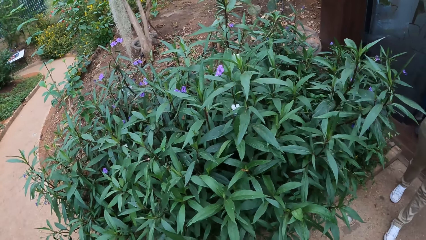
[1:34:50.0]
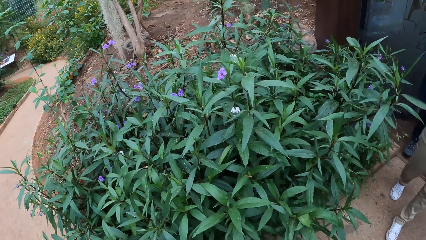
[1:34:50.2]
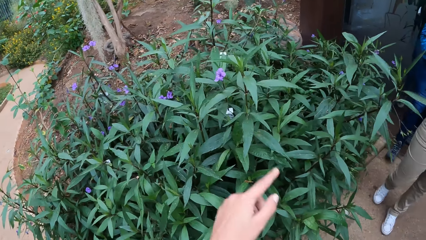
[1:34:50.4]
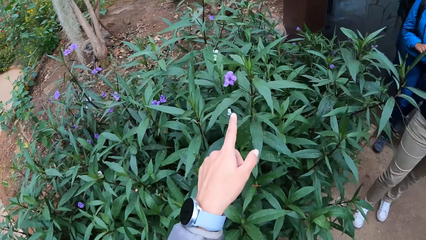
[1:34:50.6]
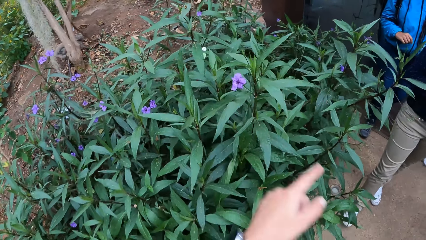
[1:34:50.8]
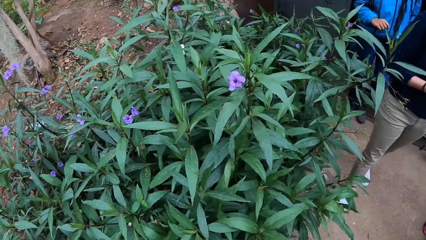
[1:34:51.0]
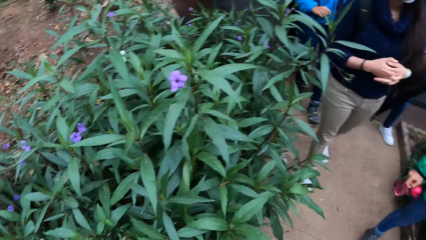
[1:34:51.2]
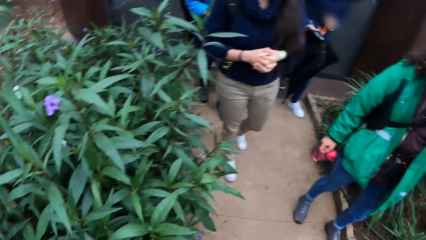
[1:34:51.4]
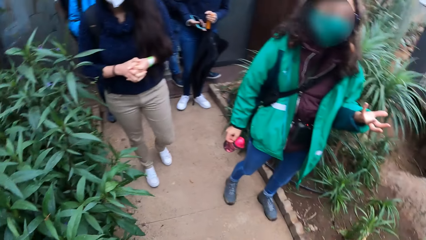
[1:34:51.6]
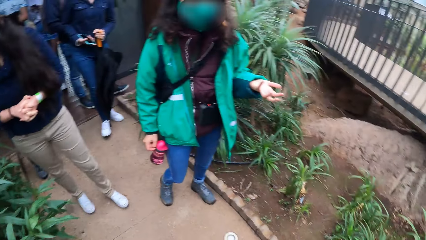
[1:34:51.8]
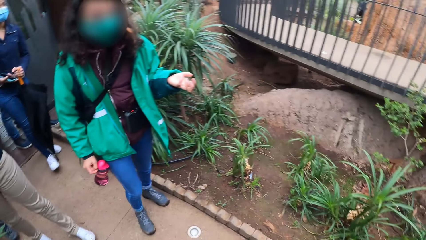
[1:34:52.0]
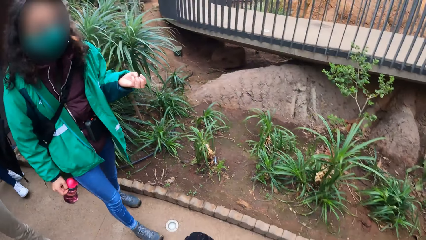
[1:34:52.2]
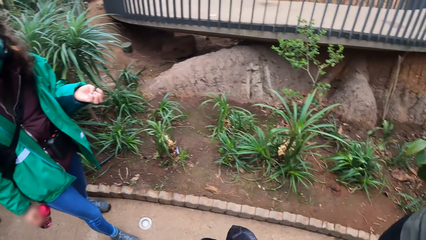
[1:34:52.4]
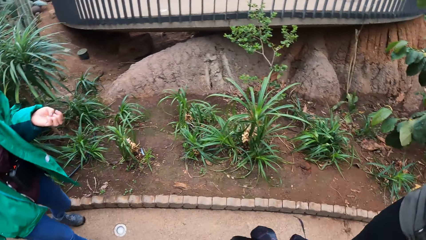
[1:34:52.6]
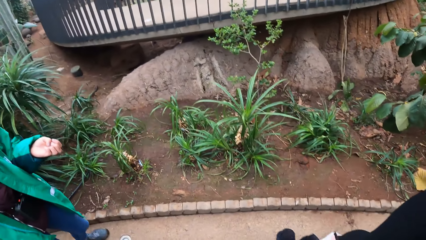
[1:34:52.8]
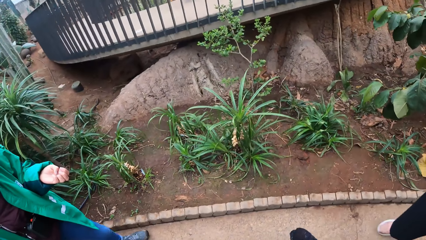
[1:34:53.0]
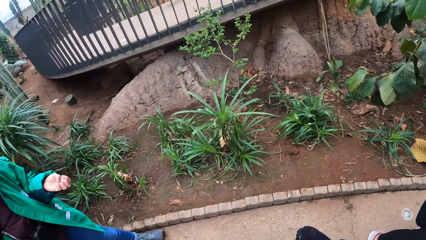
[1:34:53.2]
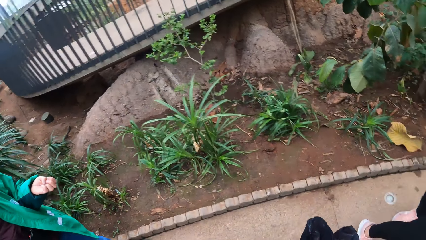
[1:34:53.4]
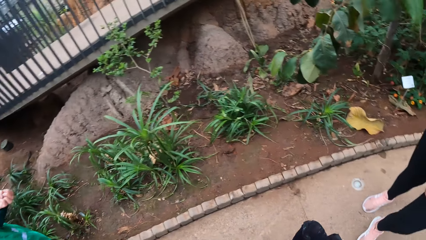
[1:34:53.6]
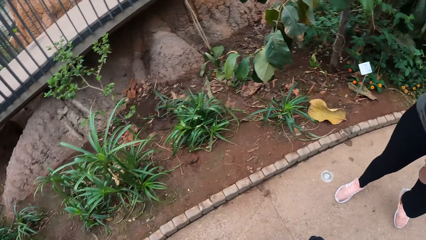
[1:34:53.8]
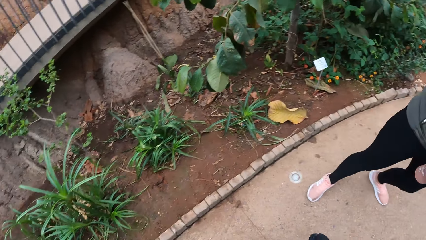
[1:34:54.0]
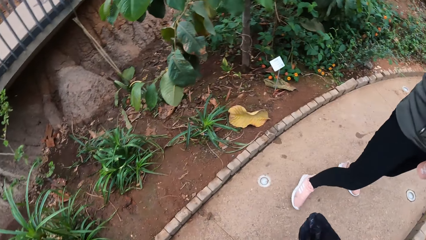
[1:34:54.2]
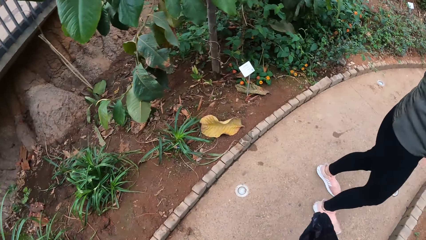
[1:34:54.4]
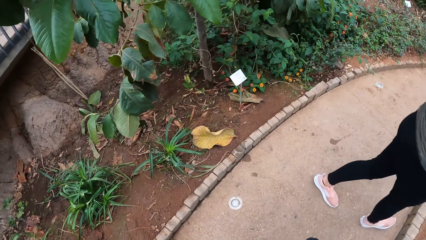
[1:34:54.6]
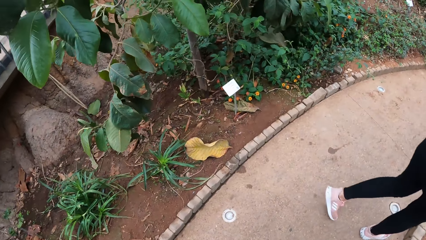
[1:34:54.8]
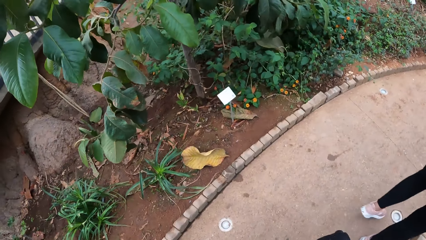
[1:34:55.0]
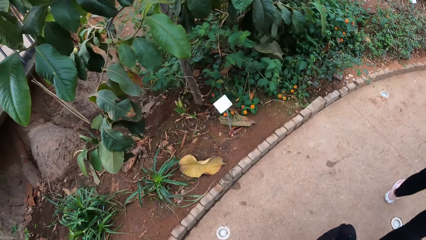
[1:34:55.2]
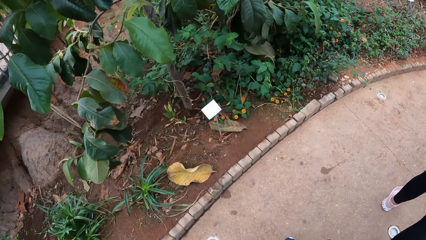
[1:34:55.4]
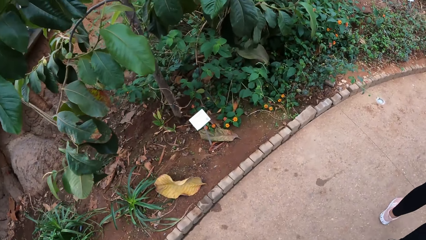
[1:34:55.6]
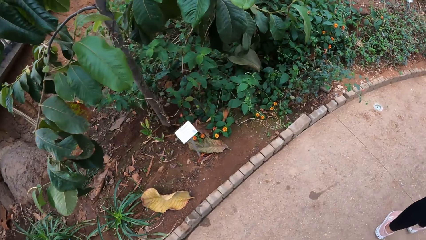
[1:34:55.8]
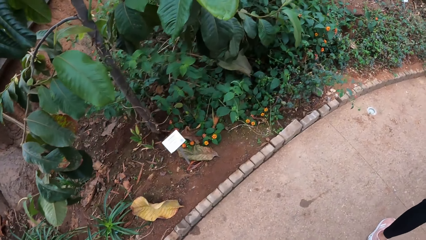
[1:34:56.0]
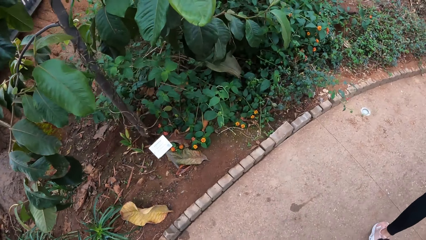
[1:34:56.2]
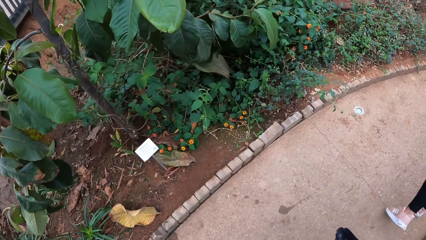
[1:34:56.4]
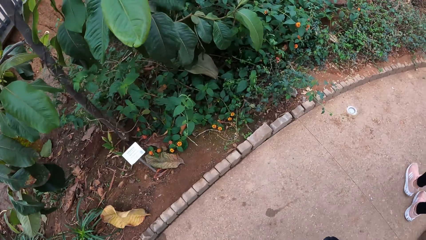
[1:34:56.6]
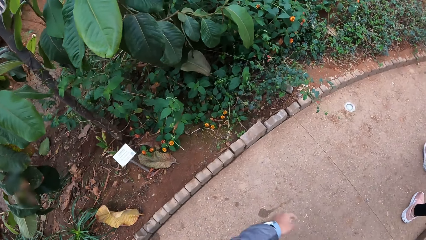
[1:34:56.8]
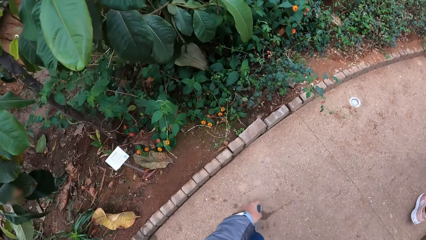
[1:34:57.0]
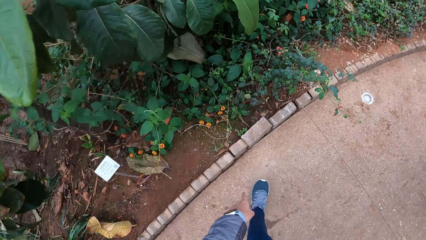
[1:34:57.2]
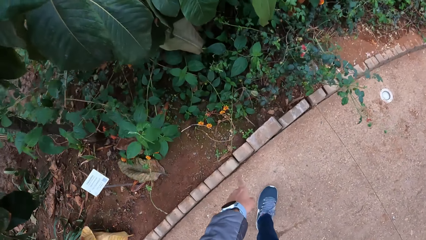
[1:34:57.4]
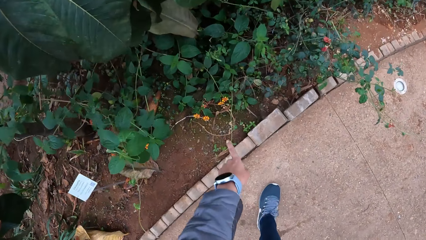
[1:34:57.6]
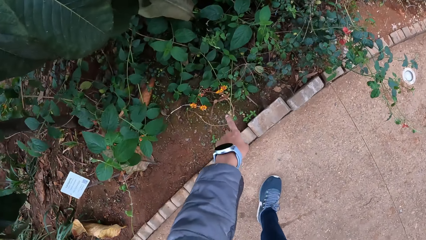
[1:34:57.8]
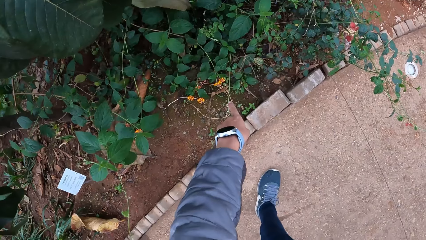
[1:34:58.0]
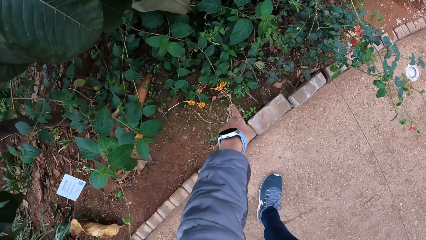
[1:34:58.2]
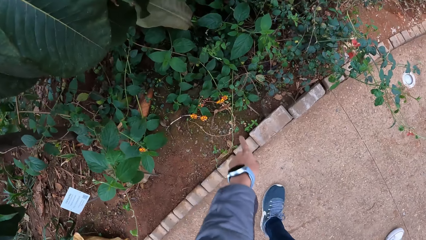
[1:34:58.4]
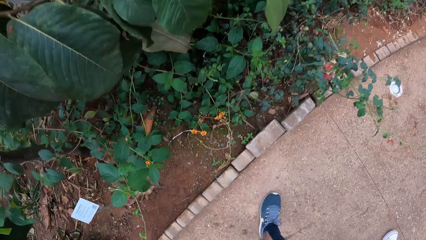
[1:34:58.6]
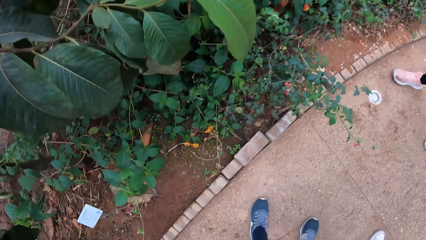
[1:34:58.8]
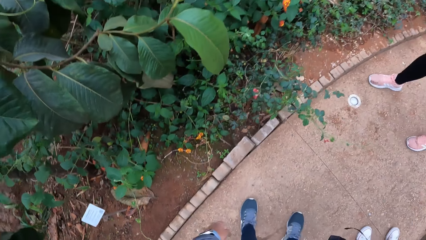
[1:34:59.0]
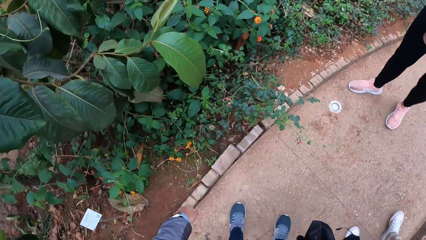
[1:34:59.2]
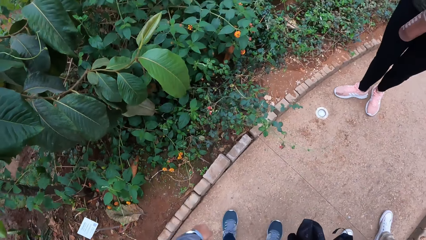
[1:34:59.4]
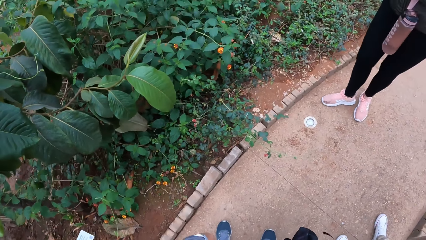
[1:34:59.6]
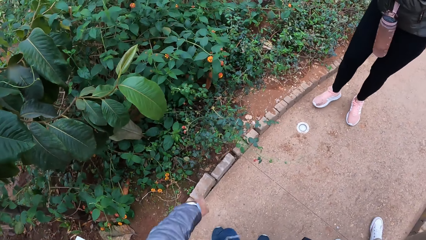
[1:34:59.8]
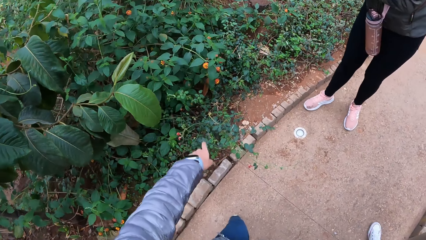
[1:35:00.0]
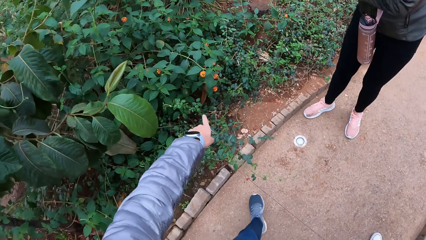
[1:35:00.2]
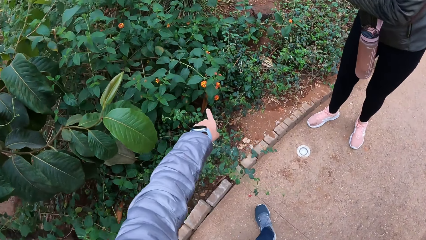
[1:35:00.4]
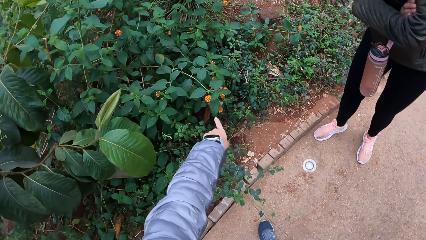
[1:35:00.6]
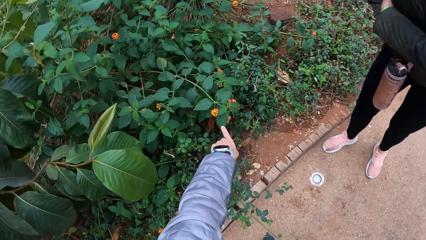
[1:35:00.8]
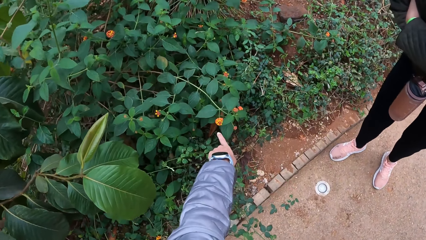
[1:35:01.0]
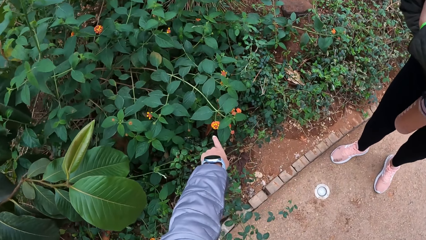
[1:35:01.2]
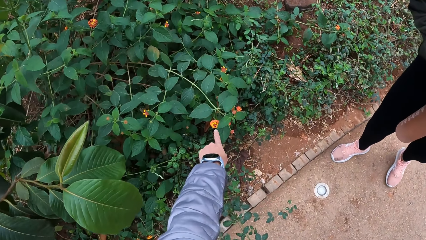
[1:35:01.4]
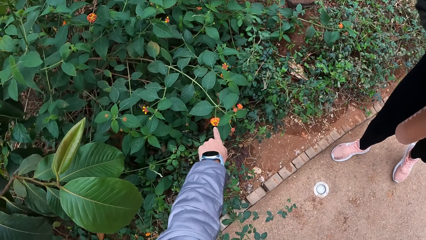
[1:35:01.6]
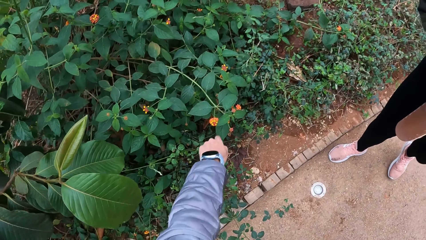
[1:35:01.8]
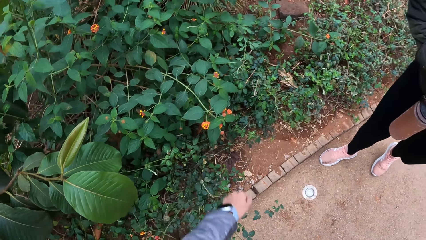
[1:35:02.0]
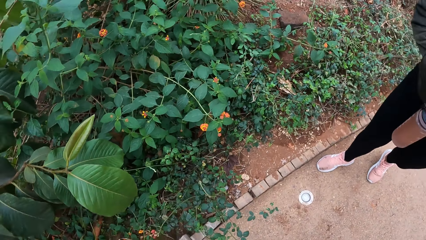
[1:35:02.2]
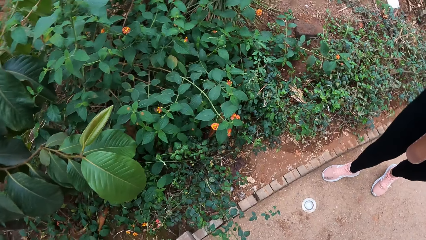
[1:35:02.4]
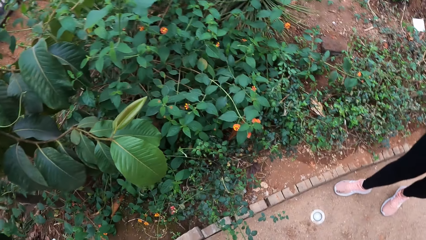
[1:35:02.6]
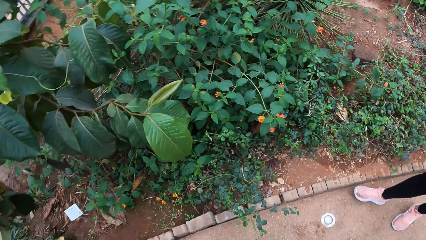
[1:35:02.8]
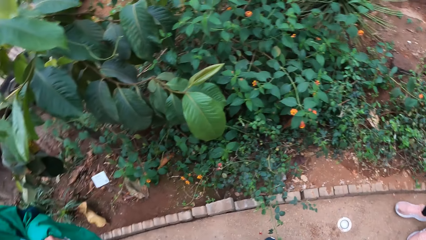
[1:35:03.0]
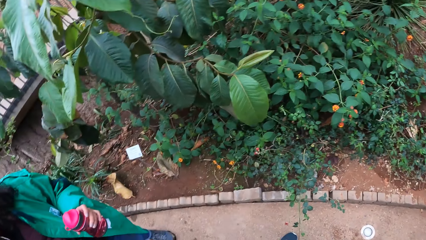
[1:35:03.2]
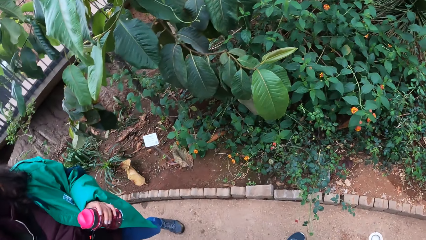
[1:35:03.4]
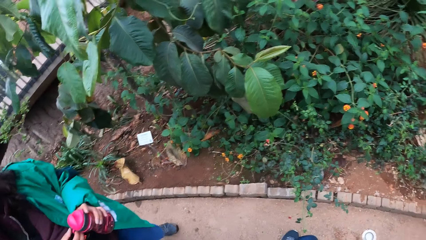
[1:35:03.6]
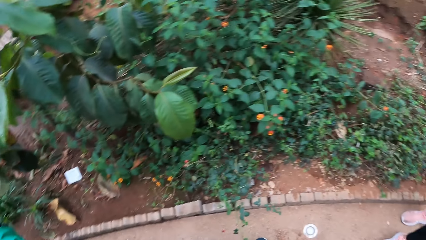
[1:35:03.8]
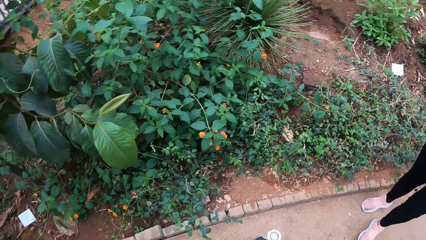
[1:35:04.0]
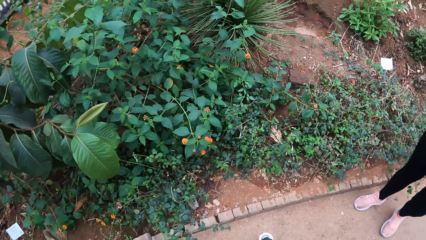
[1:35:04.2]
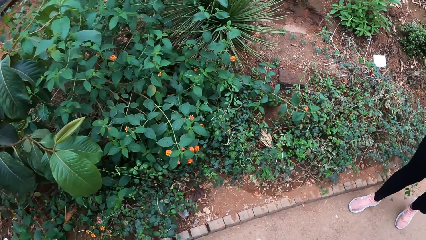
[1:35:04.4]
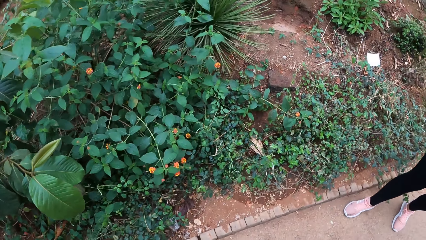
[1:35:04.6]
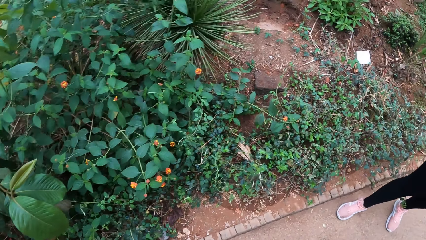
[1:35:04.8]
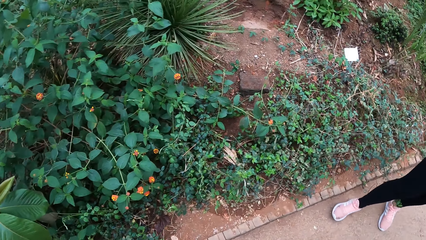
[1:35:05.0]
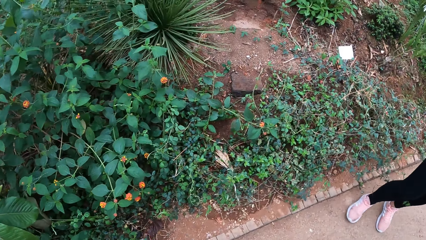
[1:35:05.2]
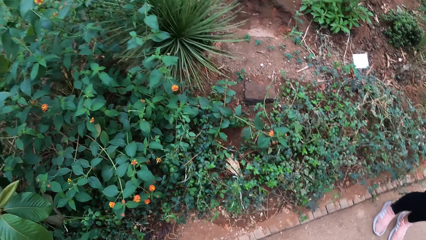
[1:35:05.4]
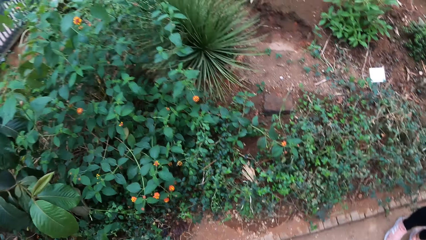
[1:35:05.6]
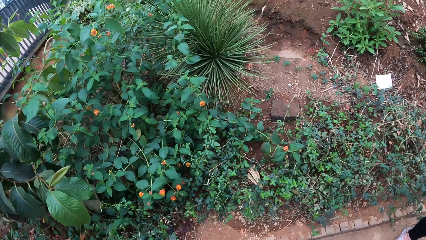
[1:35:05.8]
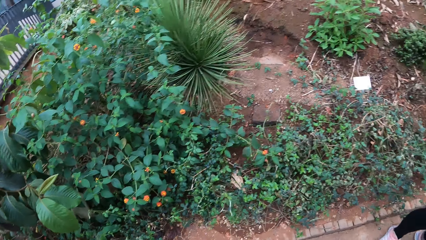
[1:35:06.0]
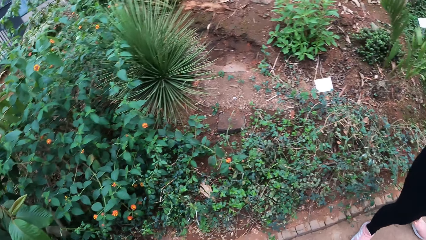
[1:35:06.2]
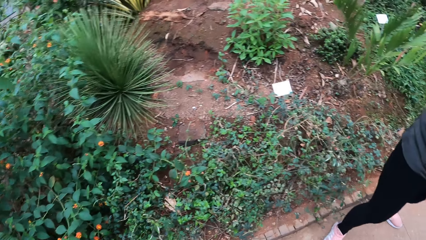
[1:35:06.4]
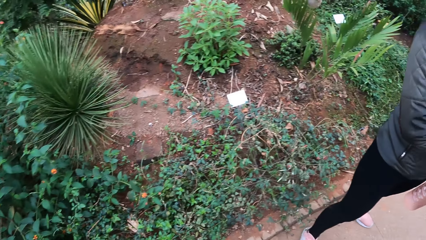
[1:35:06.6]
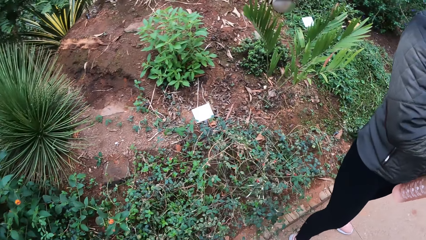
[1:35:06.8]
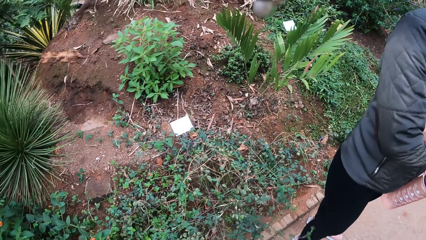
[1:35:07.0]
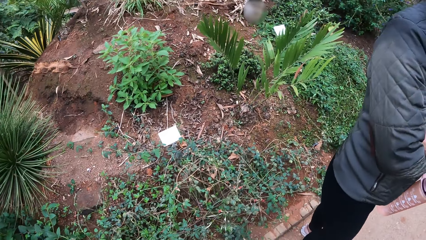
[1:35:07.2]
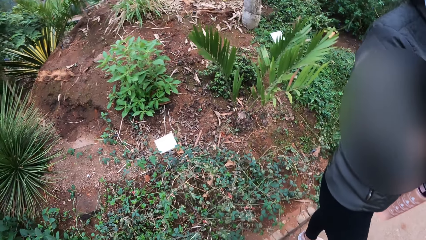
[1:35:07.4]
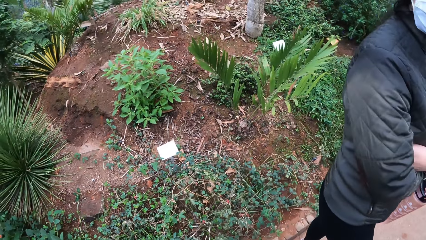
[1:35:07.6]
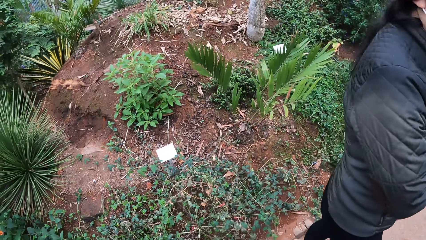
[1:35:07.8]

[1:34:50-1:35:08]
A woman walks along the path. The camera wearer points at a plant. Another woman walks along the path. A third woman holds a phone in her right hand. The tour guide holds a water bottle in her right hand. The camera wearer turns around. The third woman walks along the path. The tour guide walks along the path. The camera wearer stares at the plant. They walk on the pavement. They point at the plant. They point at the plant again. They look around.
